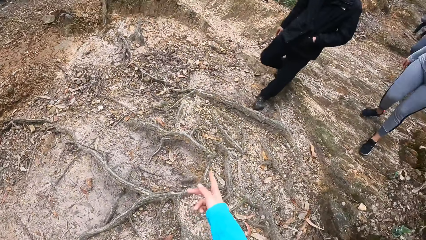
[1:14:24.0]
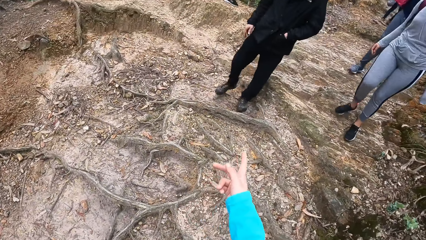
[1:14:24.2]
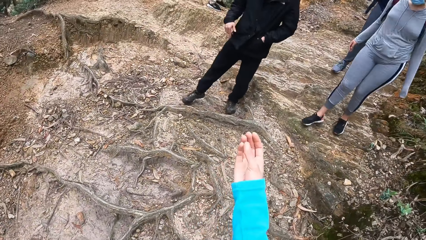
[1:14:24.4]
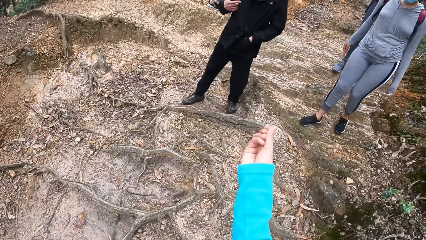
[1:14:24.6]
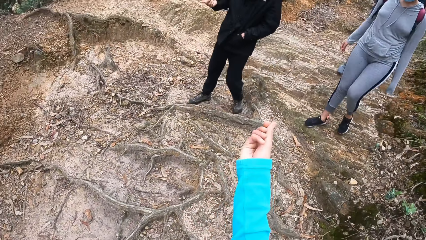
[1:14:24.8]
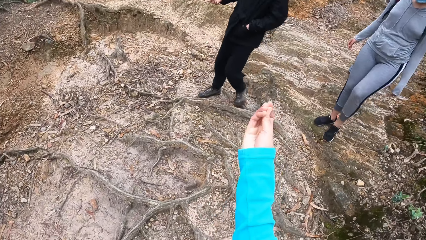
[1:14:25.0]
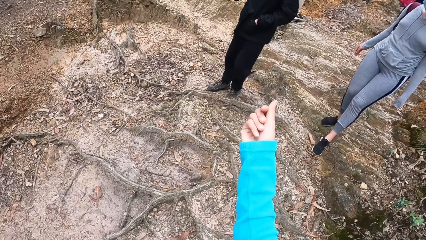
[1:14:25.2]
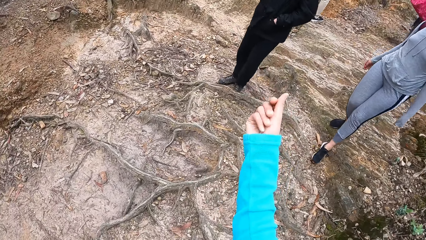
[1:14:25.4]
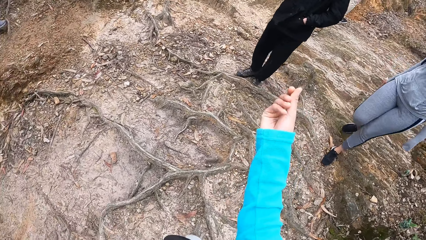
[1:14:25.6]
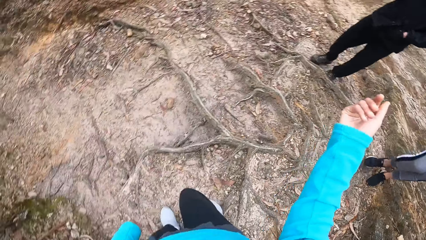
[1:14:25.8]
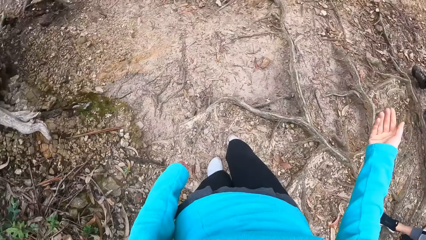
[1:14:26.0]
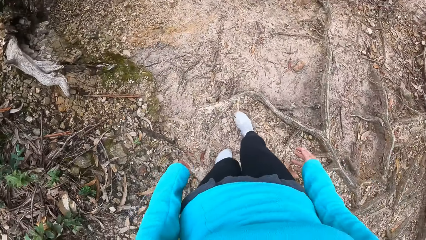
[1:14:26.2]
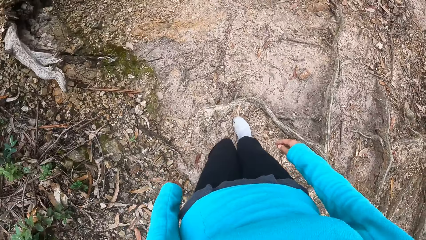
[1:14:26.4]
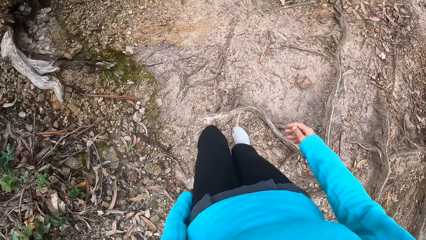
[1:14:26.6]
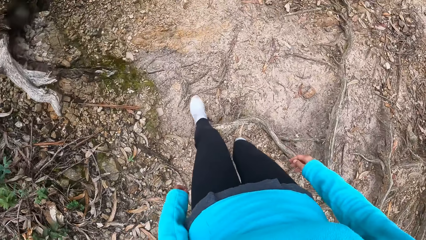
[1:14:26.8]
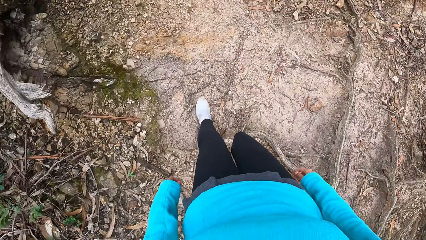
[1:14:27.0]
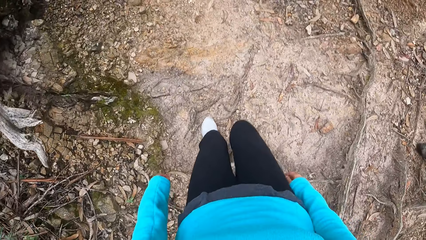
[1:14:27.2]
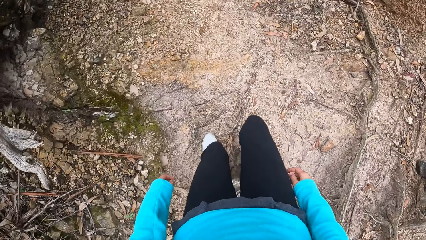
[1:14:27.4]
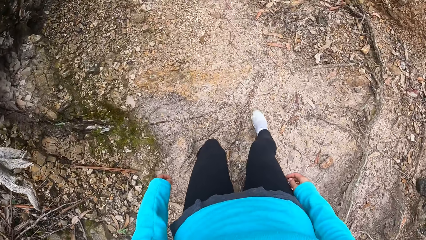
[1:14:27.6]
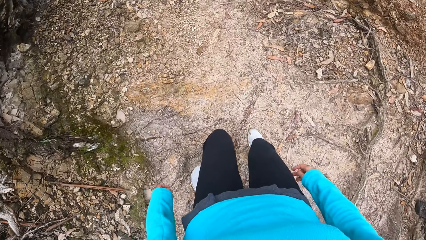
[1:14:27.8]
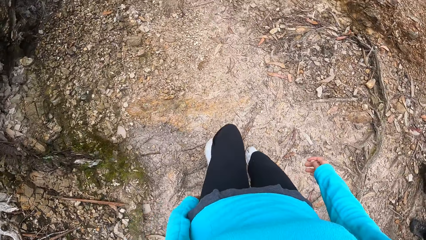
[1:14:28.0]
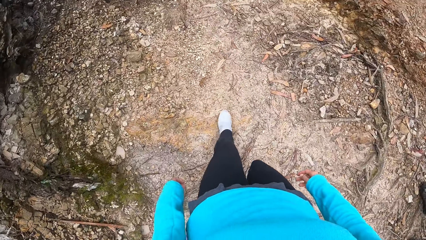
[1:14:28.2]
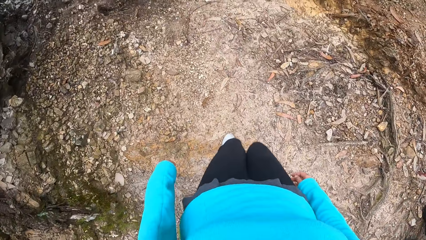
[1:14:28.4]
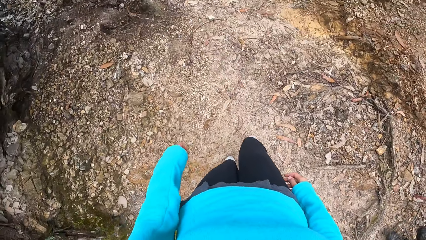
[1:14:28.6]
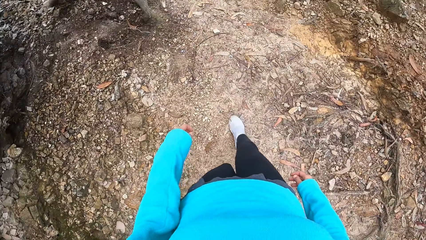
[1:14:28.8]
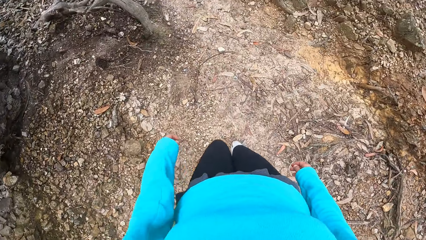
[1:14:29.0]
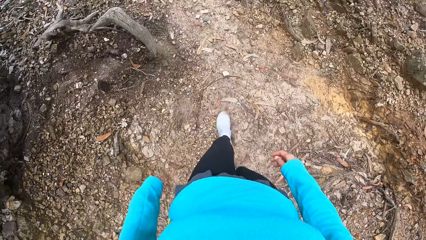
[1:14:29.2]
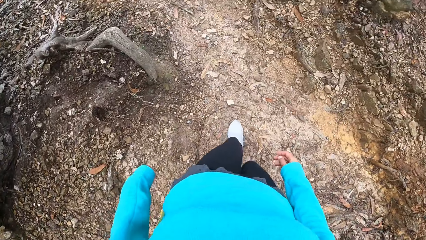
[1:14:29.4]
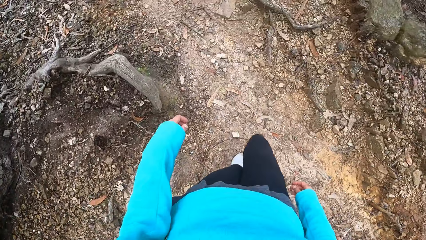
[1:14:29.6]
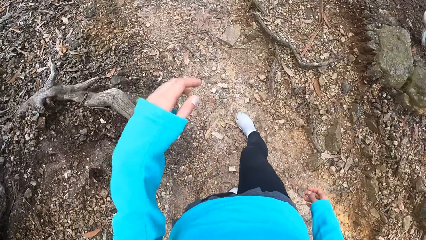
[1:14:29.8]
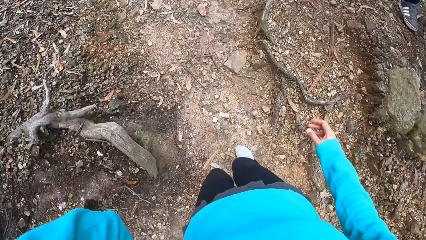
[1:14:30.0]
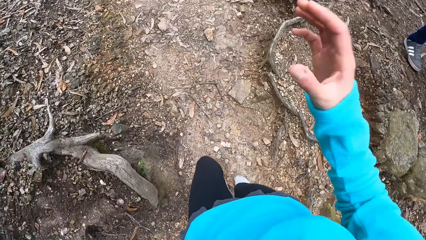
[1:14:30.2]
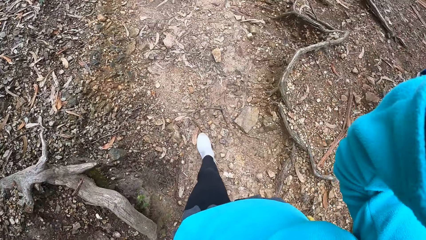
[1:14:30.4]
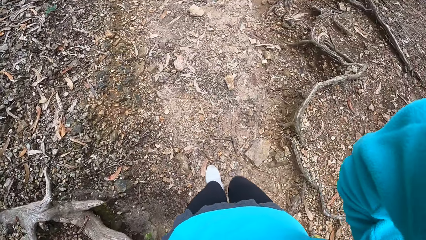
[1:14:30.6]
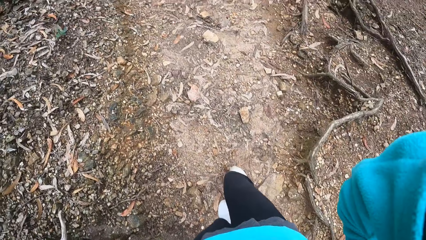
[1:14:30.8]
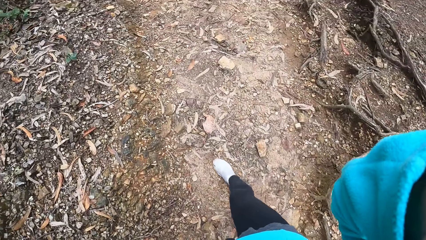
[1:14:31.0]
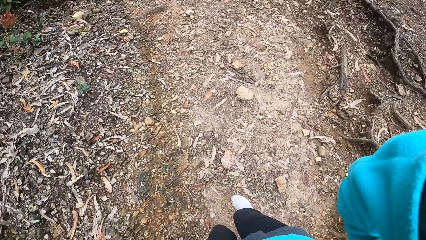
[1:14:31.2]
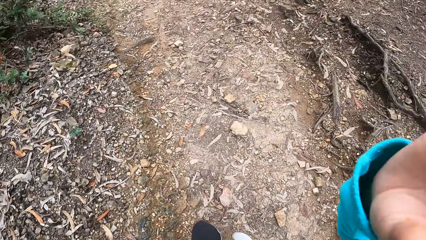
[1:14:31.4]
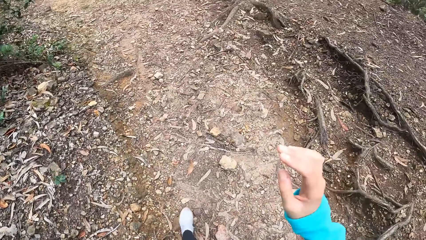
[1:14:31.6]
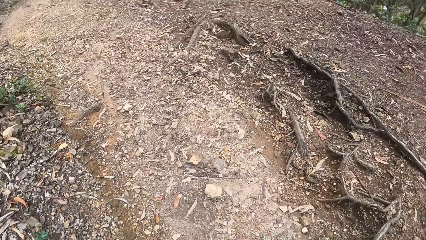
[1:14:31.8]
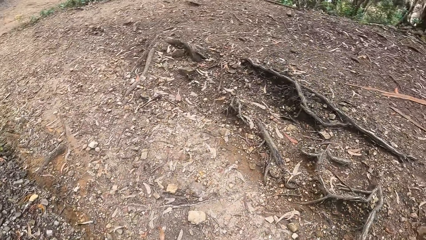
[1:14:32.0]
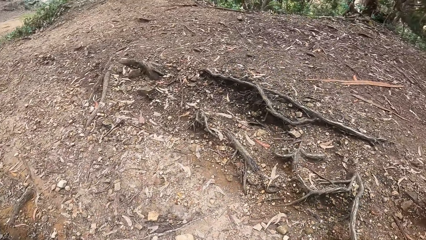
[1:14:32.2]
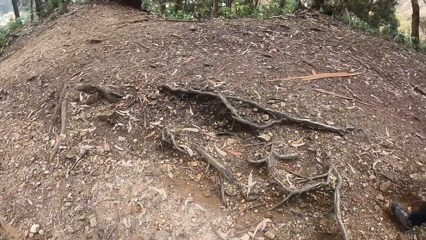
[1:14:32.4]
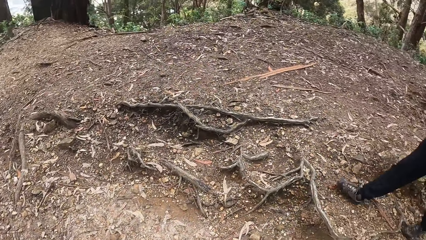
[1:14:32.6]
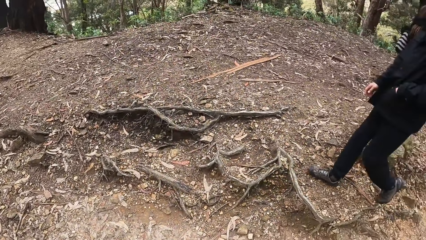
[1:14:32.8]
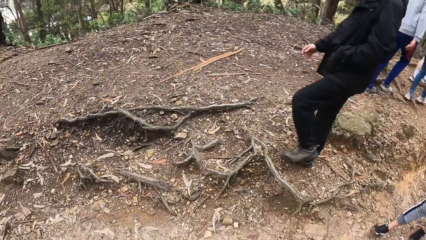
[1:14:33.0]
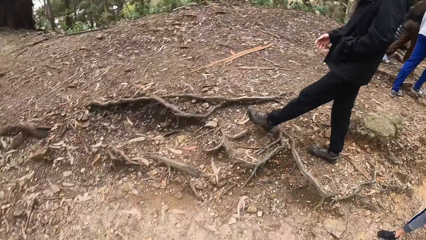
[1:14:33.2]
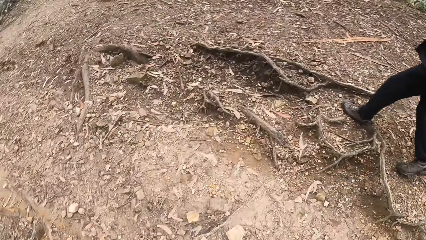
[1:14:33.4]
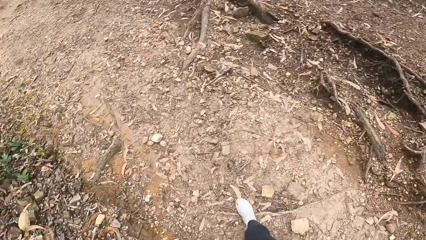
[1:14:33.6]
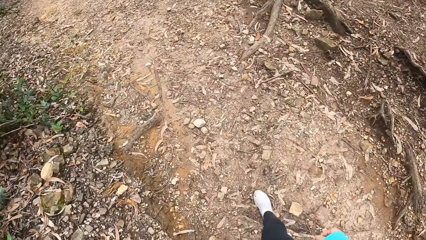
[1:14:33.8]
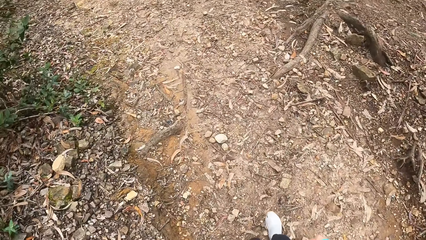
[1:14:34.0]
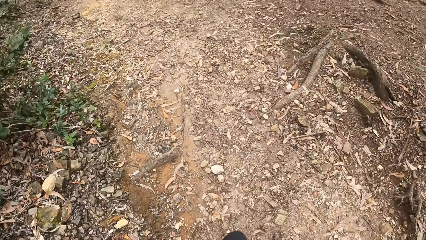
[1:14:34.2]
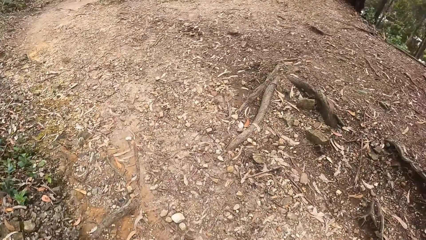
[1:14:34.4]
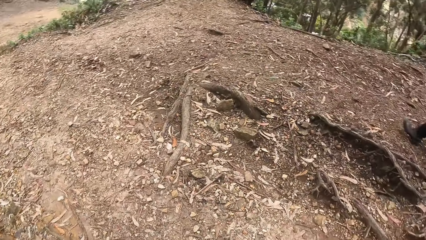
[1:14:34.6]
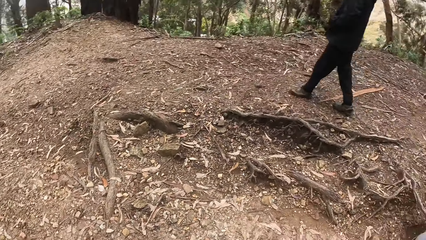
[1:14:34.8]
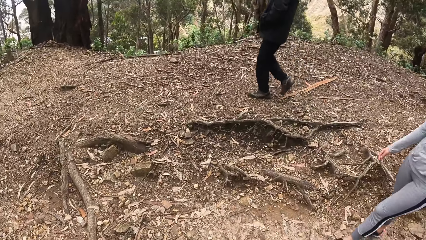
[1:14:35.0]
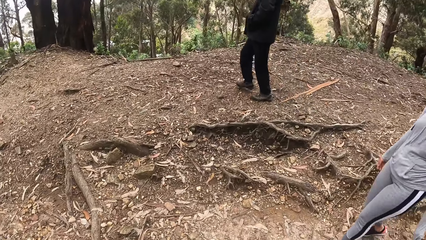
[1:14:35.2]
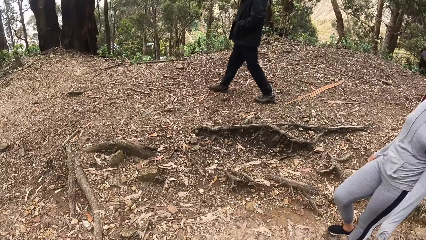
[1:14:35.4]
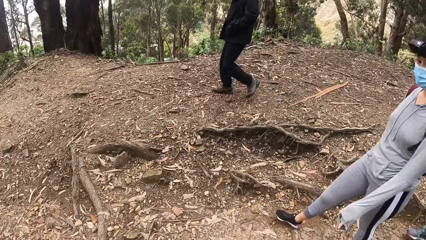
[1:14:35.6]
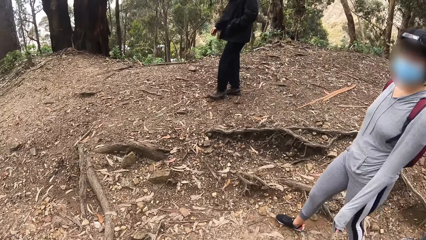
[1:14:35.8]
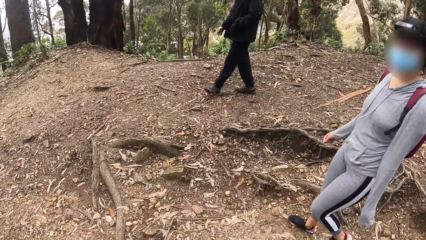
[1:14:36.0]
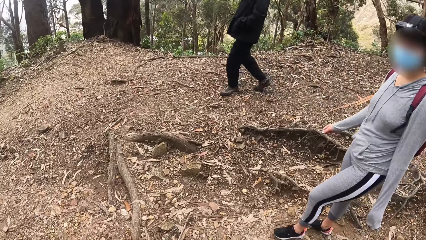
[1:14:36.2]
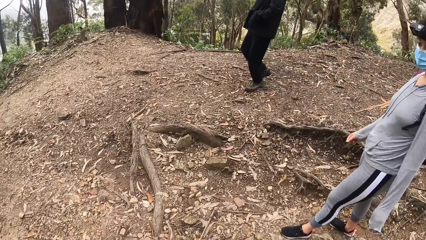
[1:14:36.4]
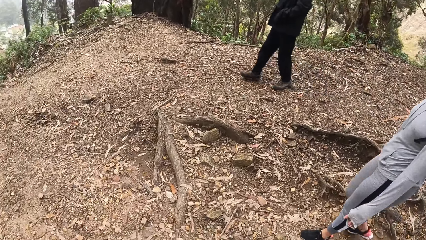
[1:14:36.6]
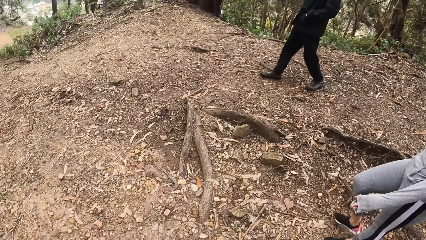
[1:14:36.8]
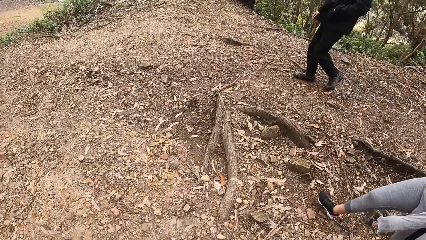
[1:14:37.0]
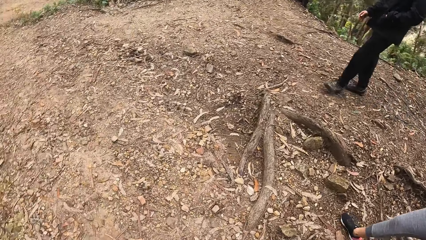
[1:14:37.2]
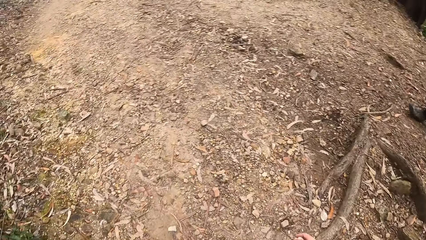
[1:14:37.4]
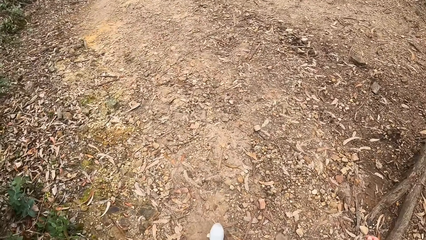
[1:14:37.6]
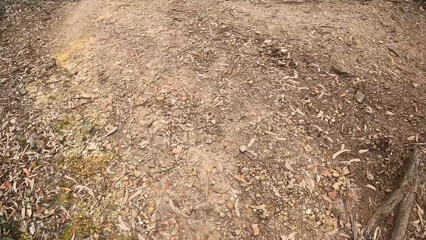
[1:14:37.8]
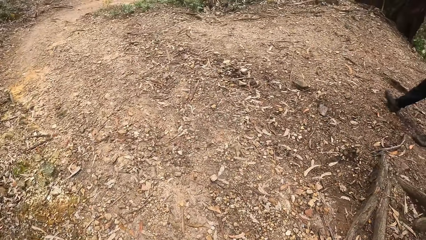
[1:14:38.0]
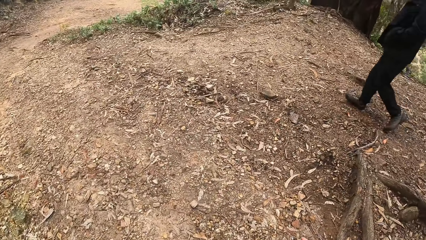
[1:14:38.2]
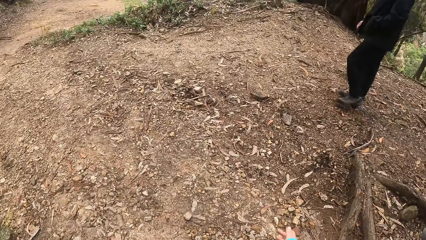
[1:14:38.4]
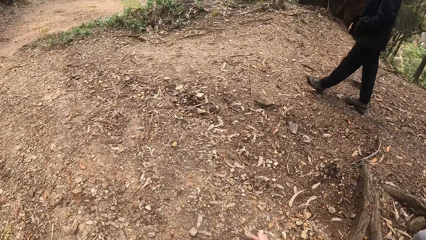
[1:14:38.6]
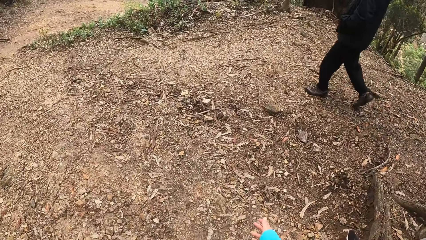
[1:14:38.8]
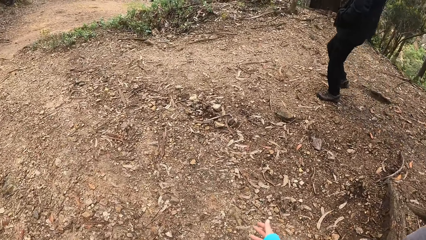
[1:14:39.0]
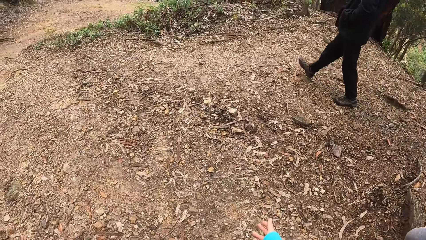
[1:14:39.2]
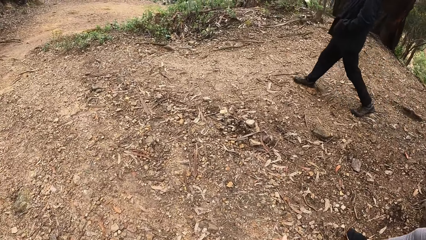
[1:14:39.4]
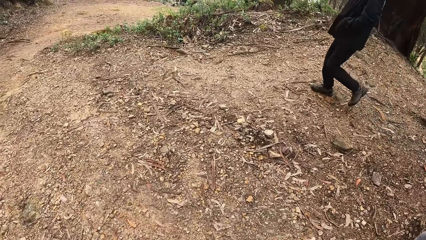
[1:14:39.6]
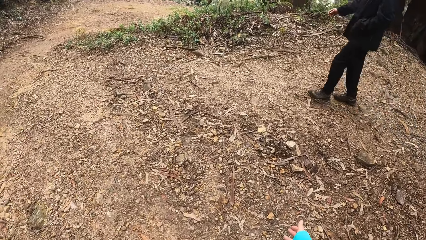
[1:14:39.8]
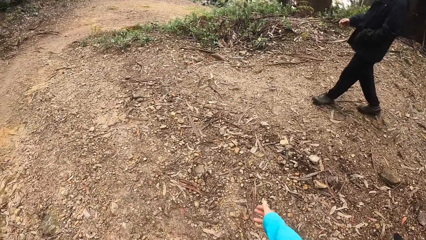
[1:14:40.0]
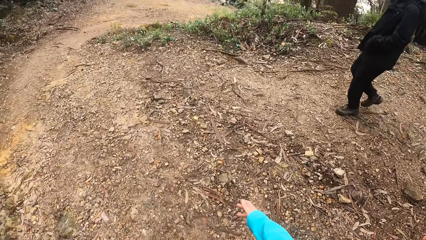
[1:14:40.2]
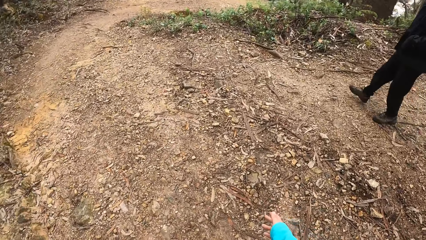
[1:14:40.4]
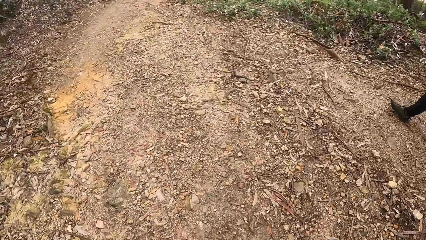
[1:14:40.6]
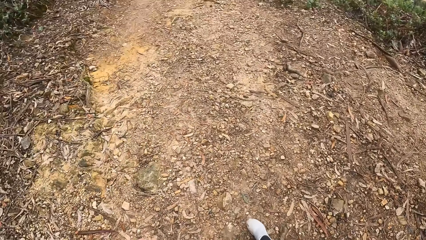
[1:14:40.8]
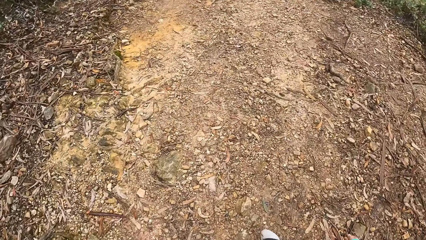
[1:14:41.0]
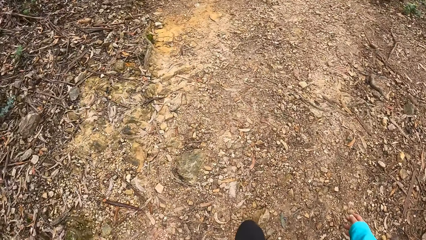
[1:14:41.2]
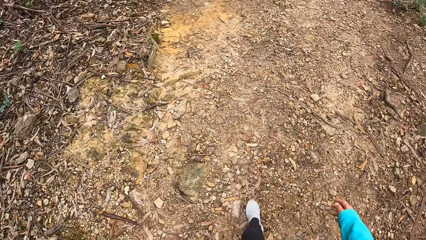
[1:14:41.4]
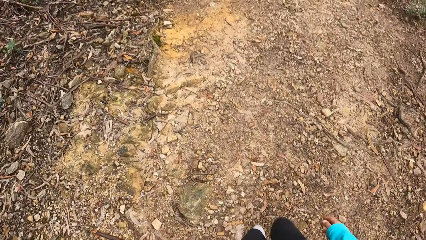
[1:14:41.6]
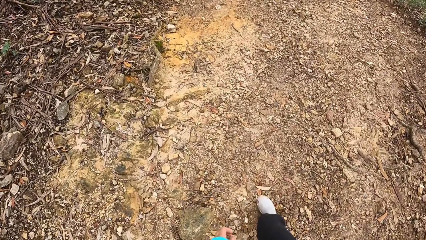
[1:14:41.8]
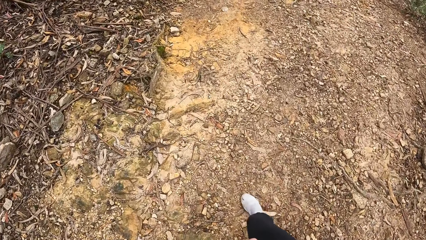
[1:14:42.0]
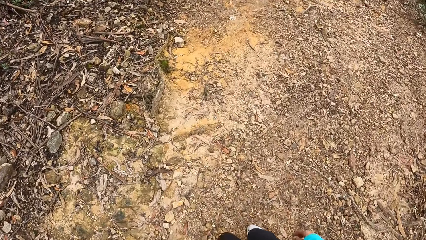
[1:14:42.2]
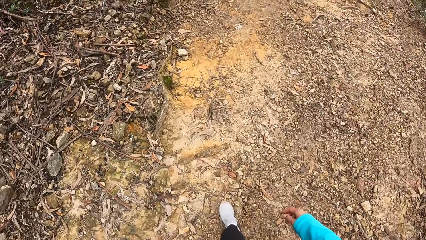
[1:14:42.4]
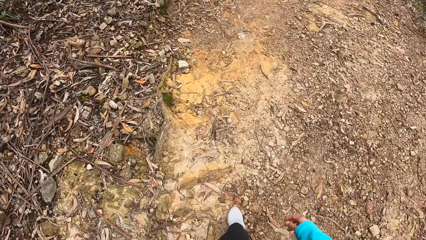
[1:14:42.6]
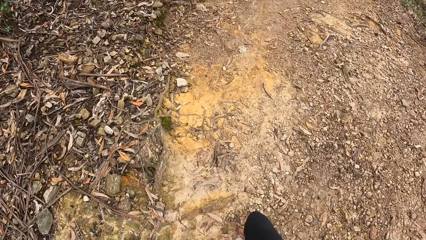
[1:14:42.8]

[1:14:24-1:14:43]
The camera wearer converses with the man. She adjusts the camera with her right hand. She converses with the woman.
